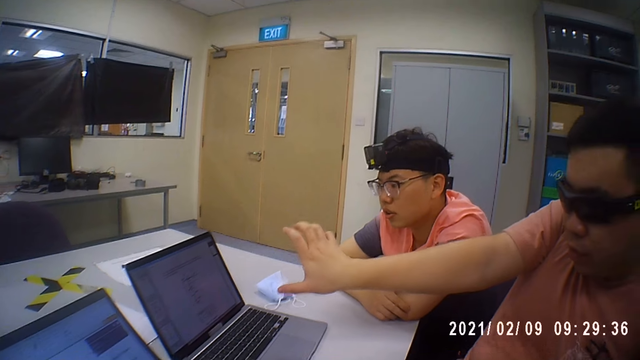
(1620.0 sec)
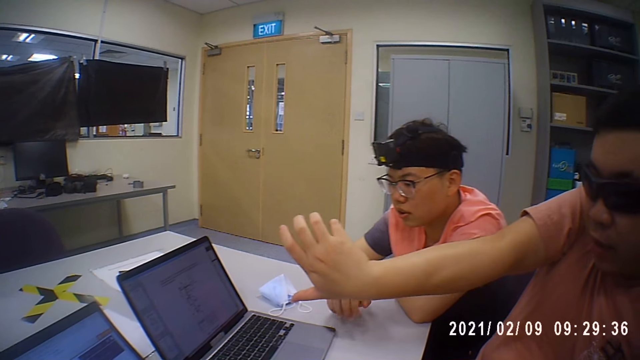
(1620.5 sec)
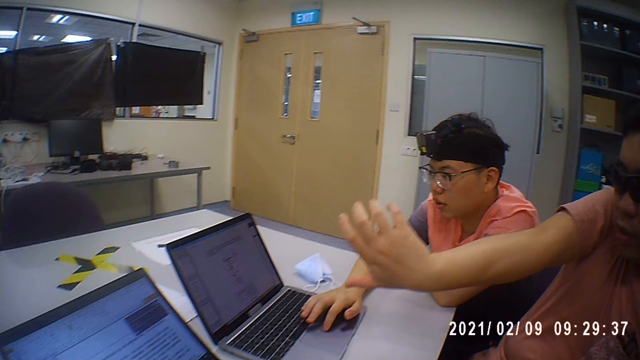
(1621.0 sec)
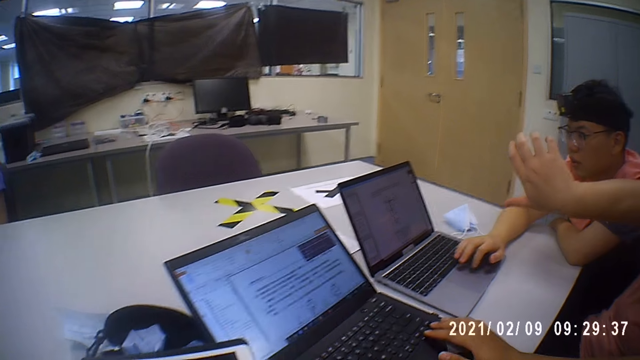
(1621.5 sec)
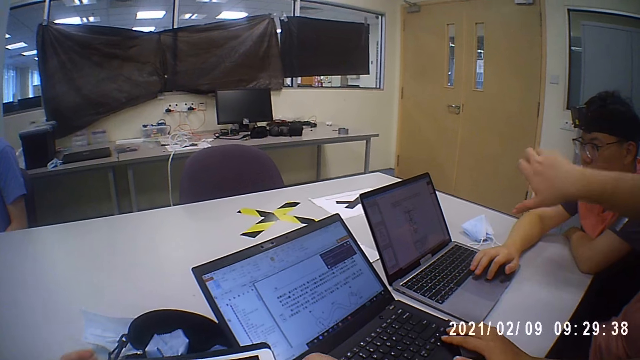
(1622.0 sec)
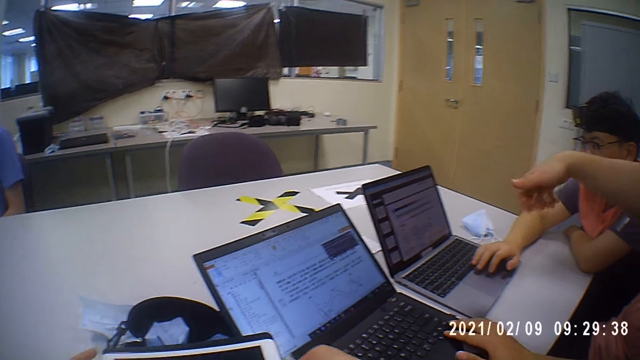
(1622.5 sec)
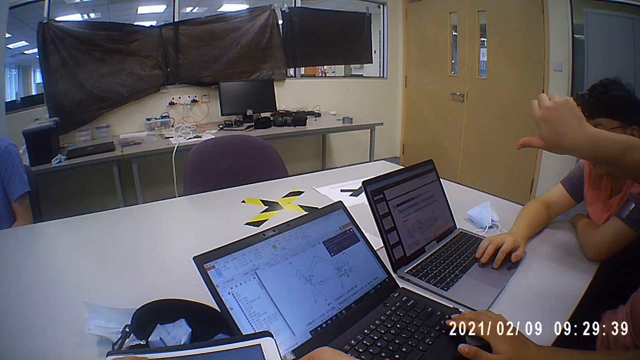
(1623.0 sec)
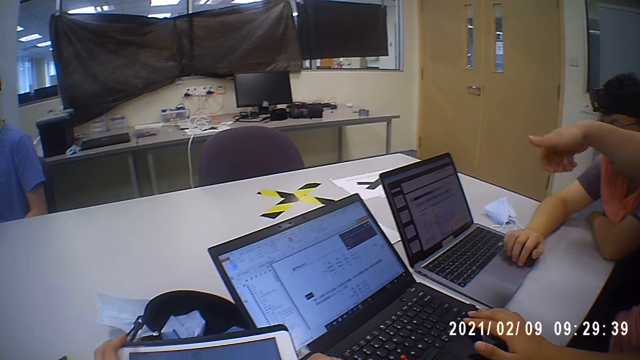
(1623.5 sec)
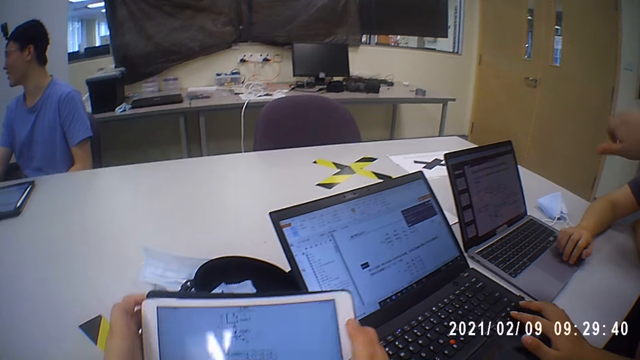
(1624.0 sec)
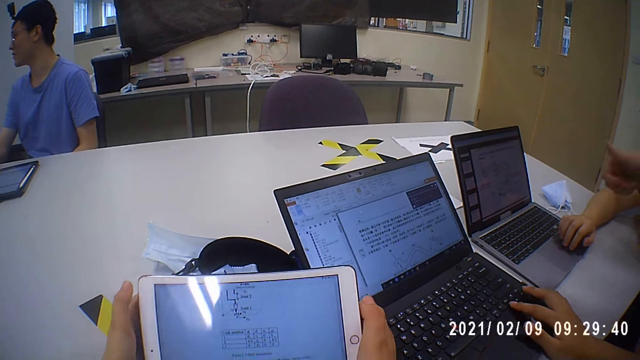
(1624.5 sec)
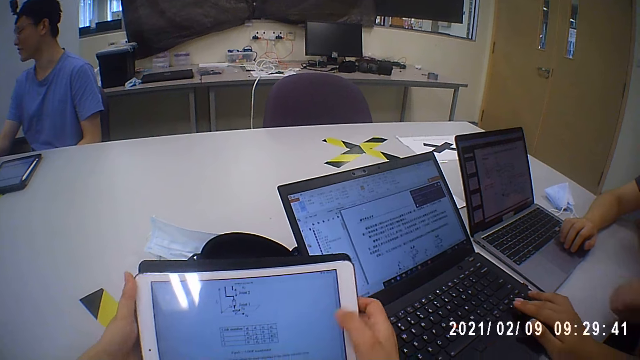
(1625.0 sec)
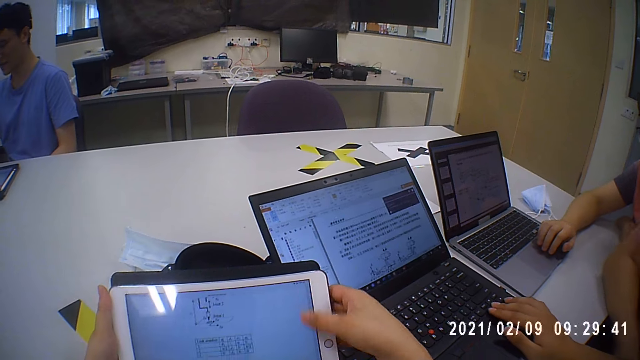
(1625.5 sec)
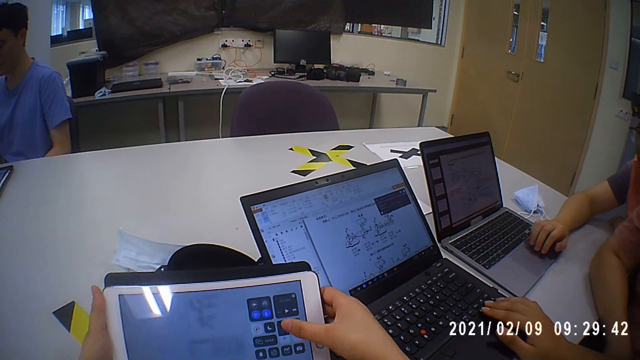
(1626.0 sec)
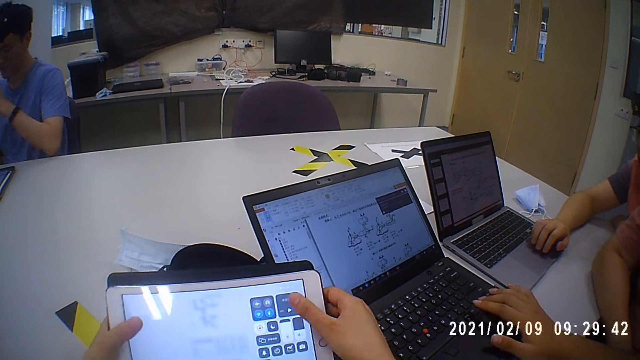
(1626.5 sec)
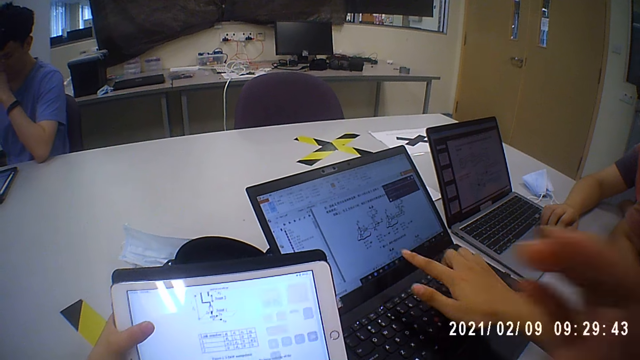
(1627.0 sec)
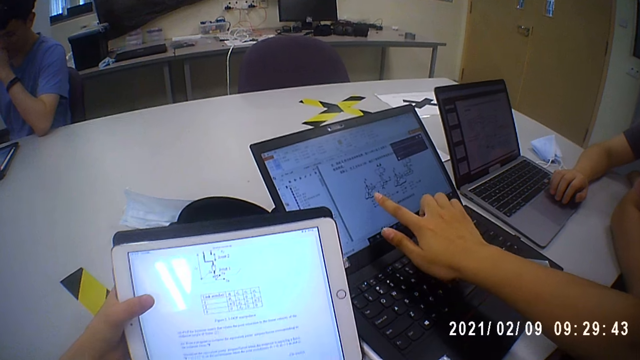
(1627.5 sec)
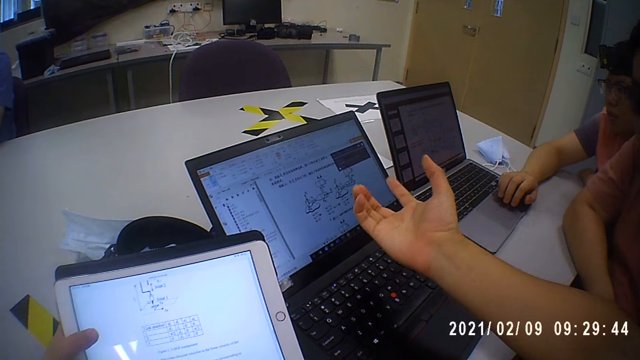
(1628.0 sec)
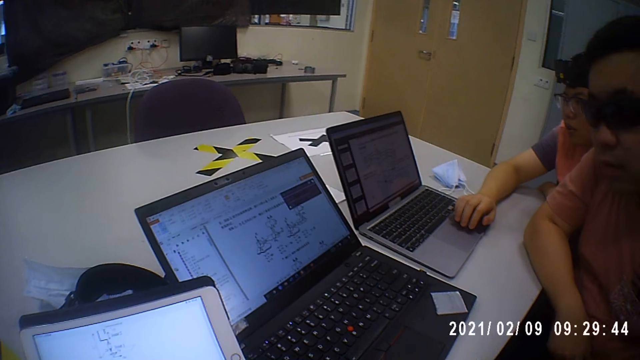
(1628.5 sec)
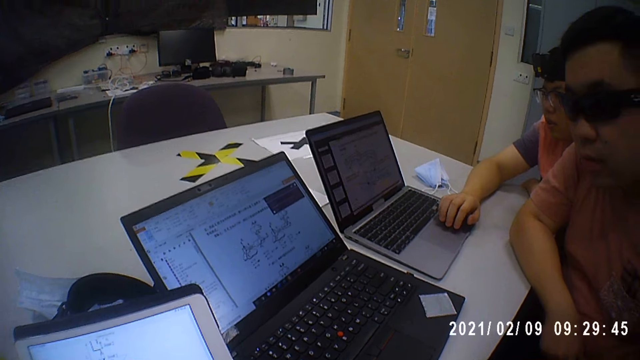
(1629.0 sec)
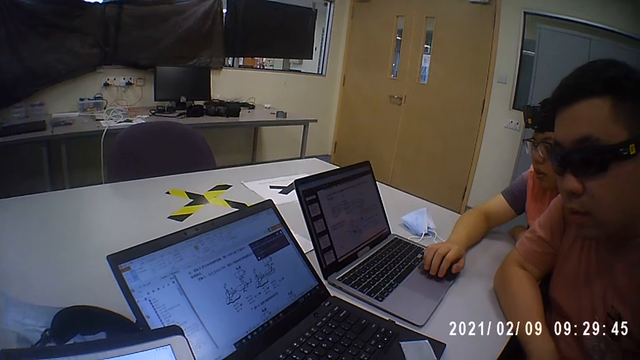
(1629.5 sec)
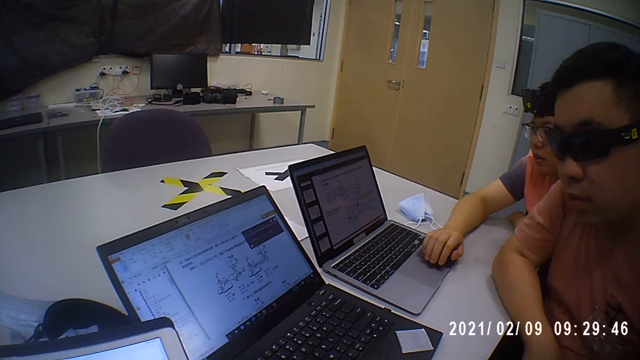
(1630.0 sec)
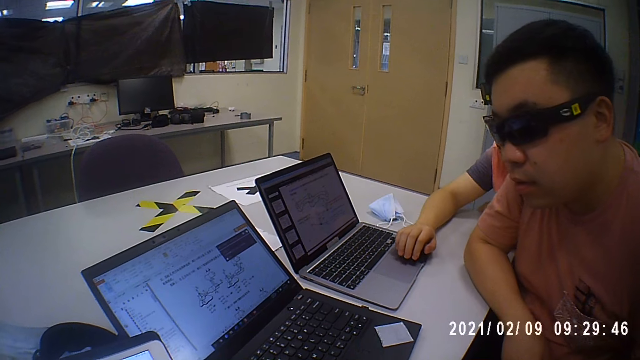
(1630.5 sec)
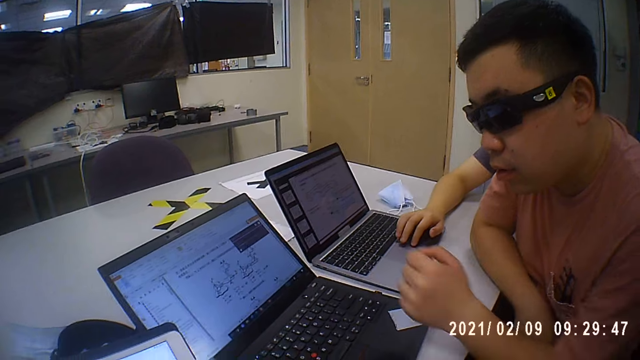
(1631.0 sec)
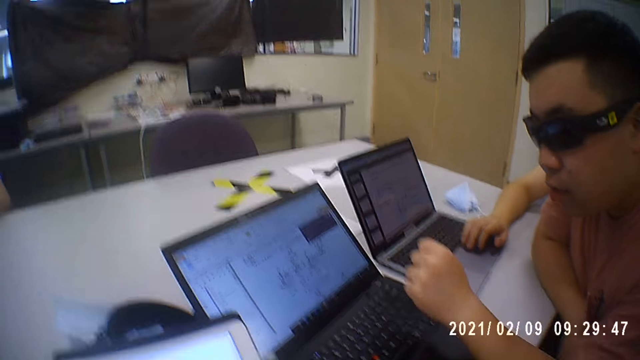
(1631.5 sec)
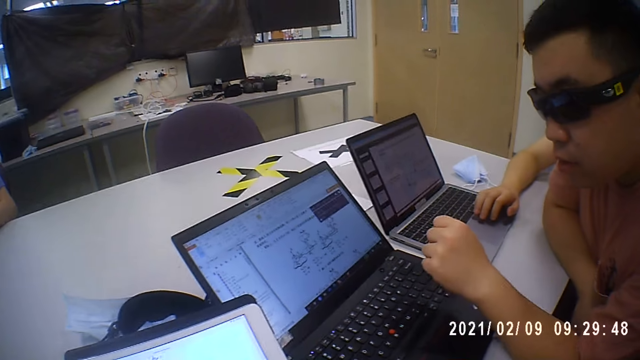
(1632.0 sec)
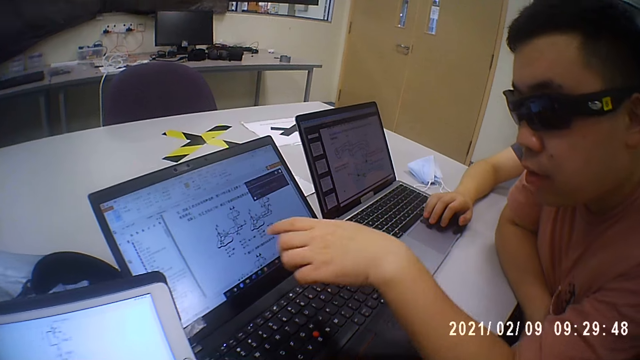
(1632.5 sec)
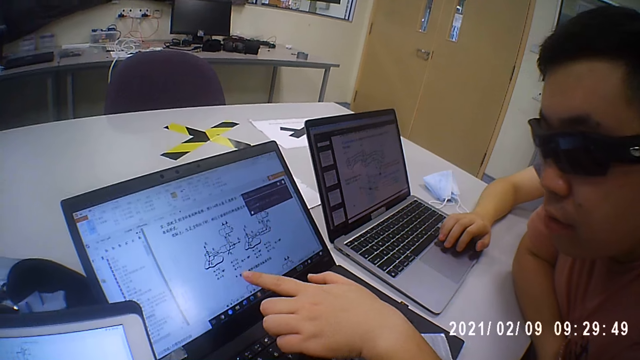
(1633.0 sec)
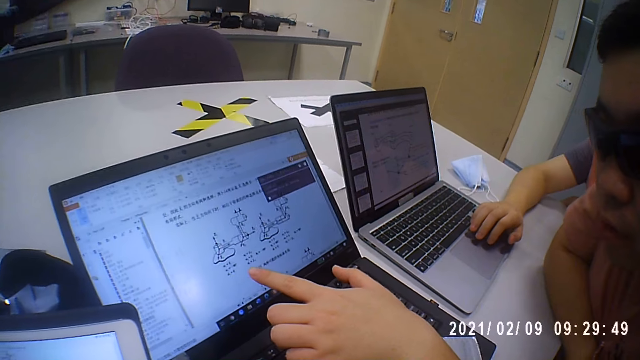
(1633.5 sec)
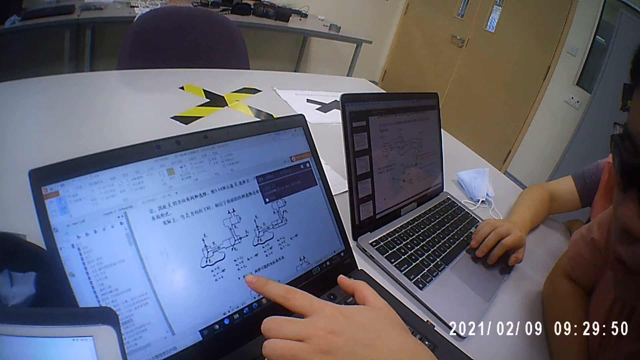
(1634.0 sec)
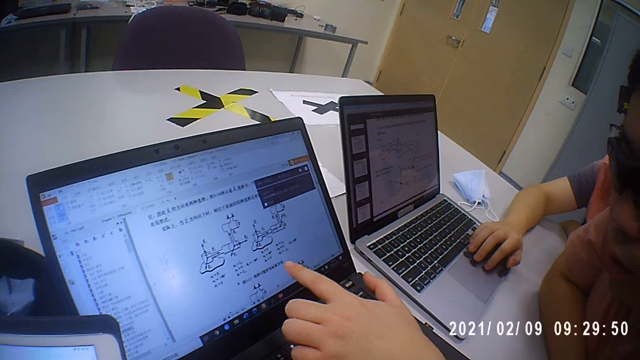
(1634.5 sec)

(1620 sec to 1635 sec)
The man operates the laptop on the table with his right hand. Another man operates a laptop on the desk with his right hand. A person touches the laptop. Another person scrolls the laptop. The camera wearer looks at the tablet. She operates the tablet in her hands with her right hand. She scrolls on the tablet. The other person touches the laptop screen. The camera wearer looks at a third person.

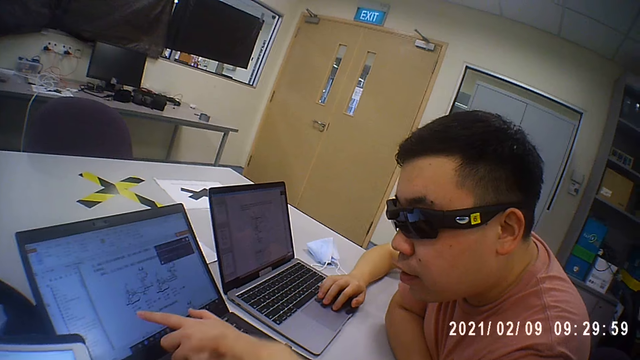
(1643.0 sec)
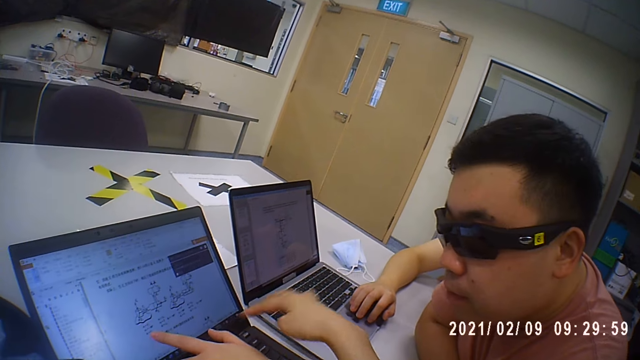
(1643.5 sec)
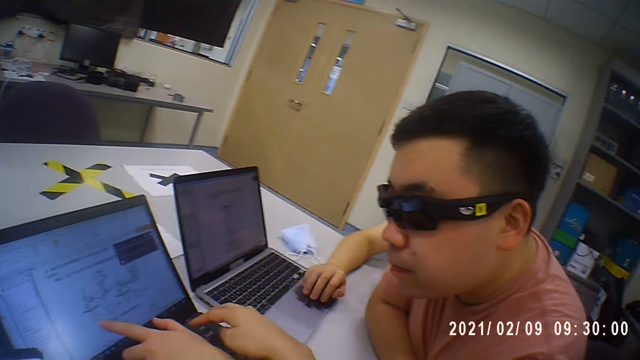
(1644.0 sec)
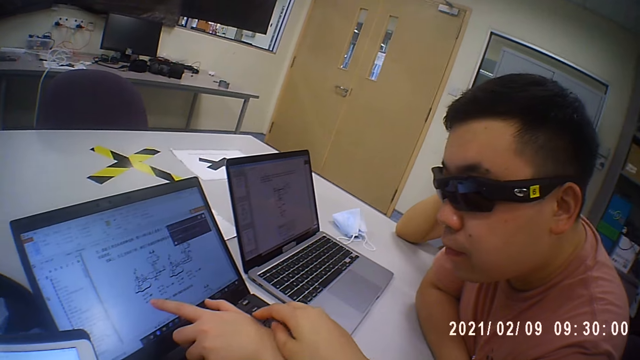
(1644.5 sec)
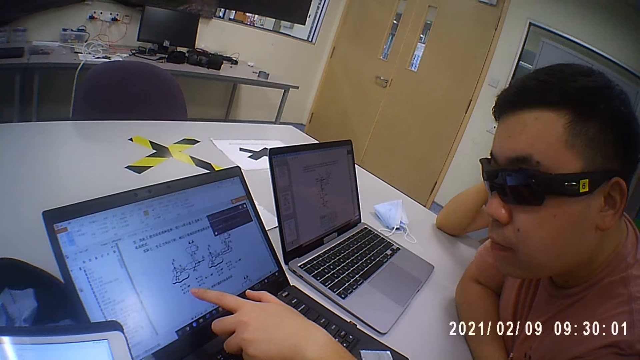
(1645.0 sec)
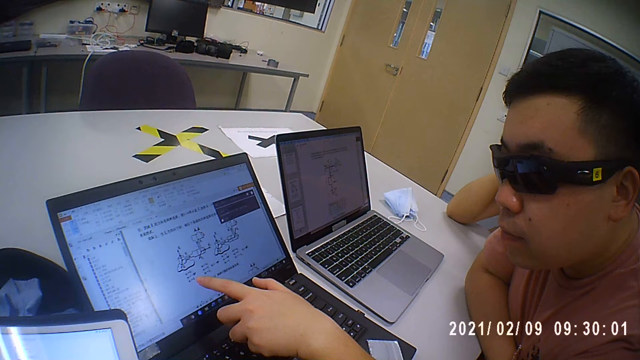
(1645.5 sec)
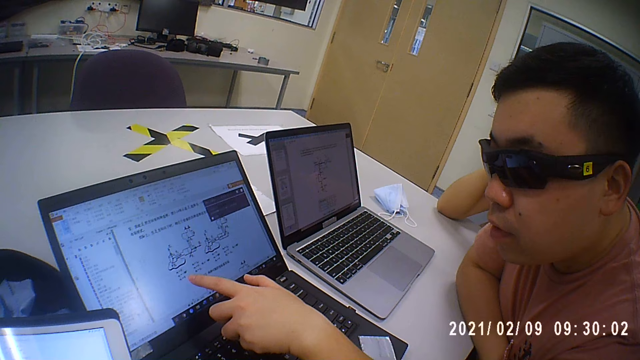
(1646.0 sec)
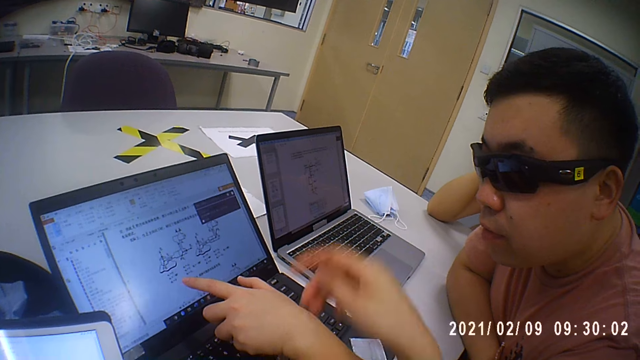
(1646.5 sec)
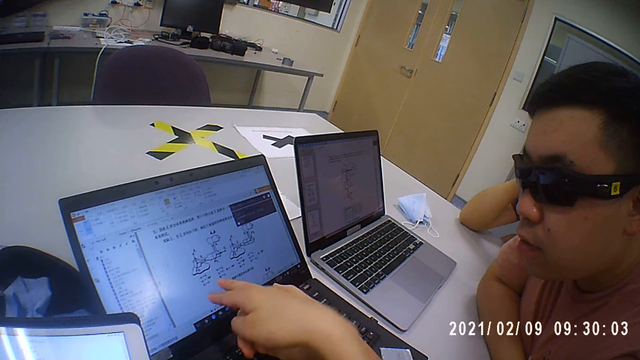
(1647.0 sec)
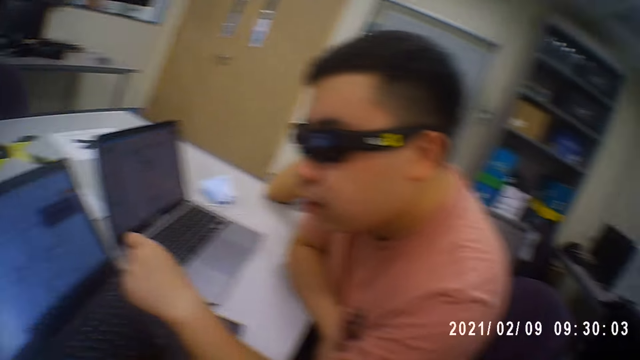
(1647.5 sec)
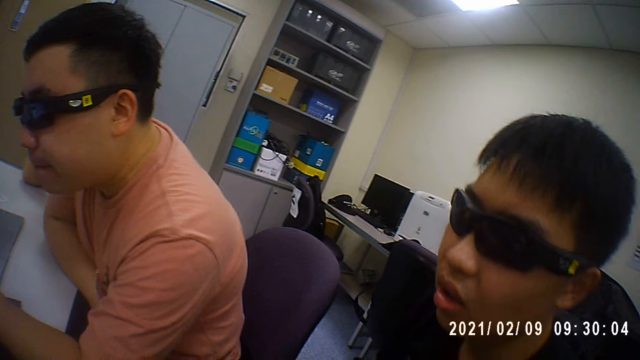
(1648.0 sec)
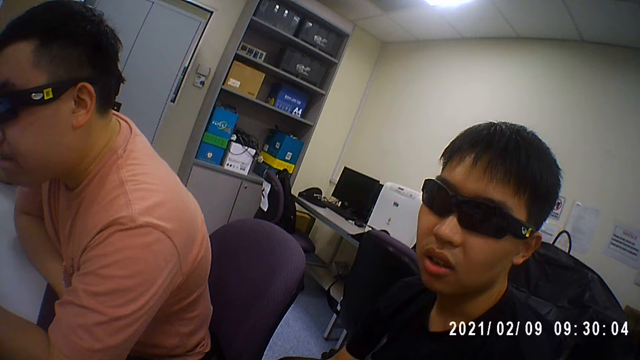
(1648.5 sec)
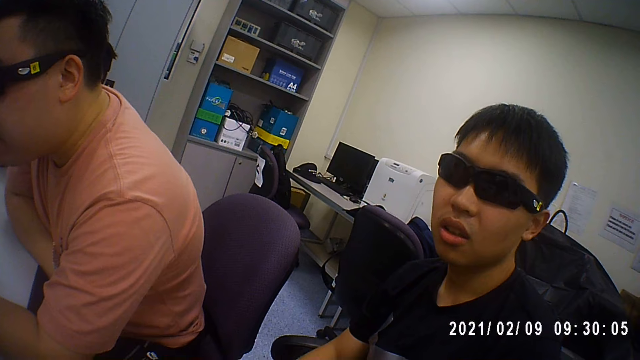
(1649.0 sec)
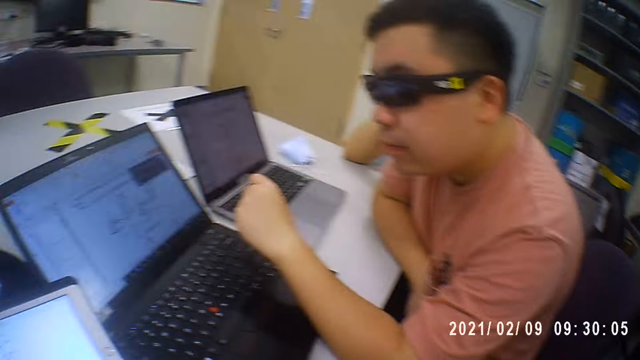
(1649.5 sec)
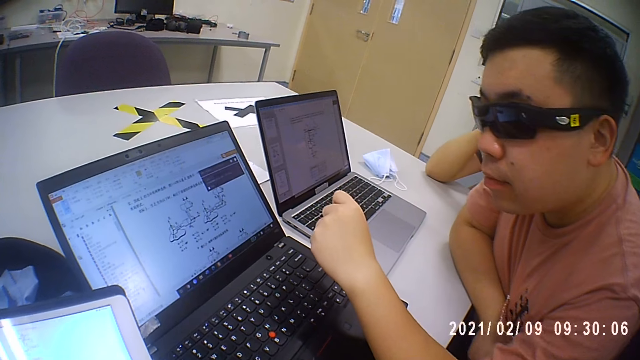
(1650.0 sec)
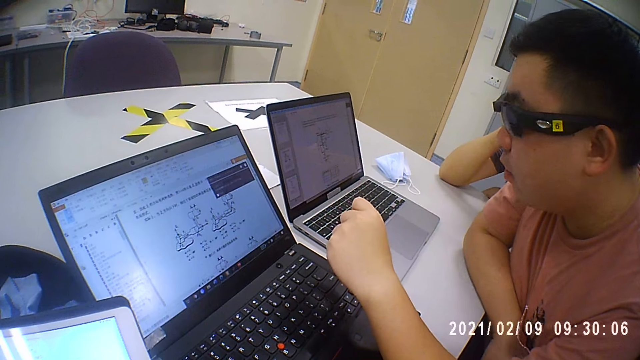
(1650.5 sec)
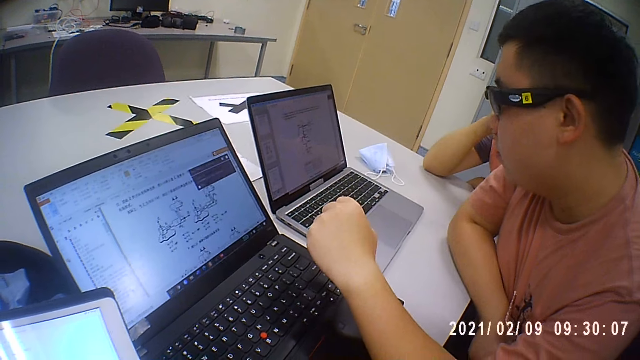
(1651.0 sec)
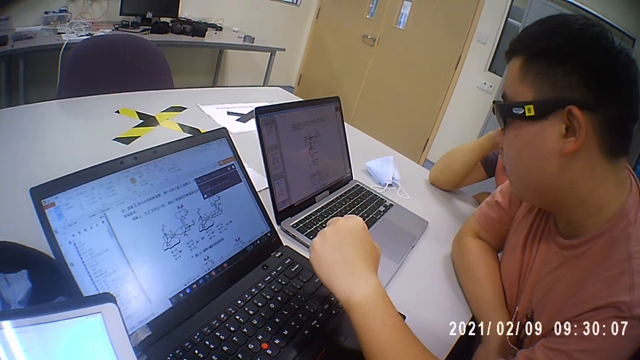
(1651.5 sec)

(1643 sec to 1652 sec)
A man moves the hand. The camera wearer points at the laptop with her right hand. She looks at the man. Another man moves the head.
